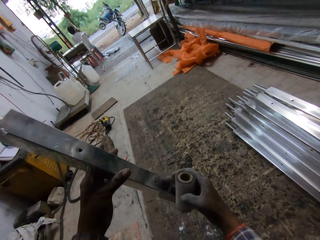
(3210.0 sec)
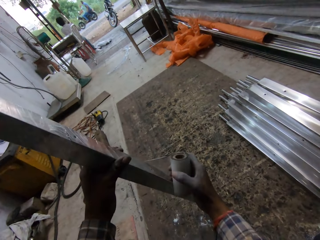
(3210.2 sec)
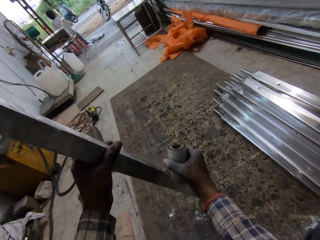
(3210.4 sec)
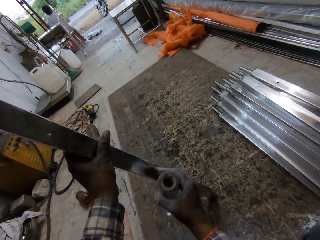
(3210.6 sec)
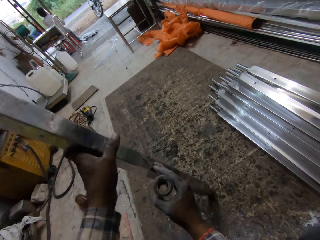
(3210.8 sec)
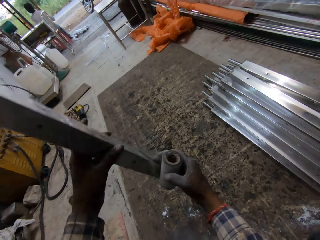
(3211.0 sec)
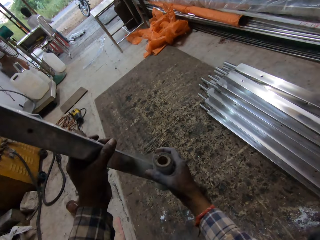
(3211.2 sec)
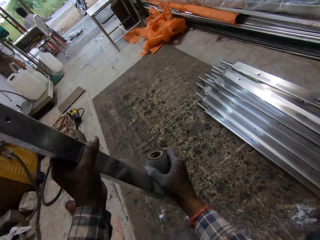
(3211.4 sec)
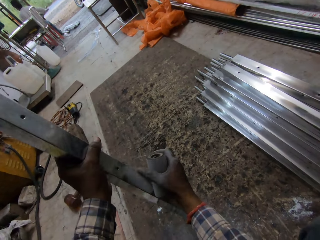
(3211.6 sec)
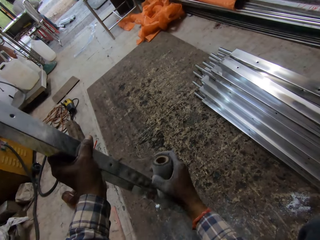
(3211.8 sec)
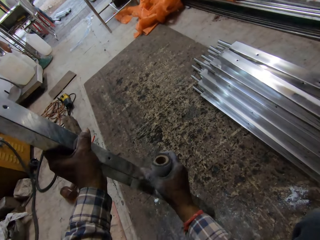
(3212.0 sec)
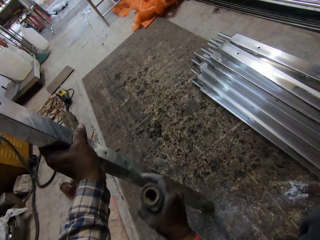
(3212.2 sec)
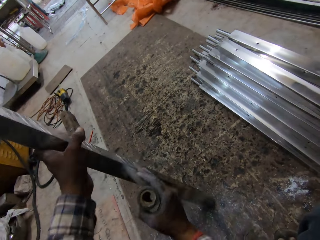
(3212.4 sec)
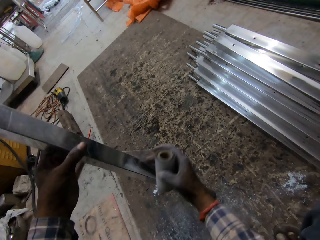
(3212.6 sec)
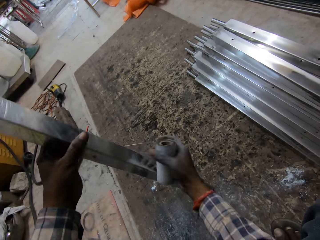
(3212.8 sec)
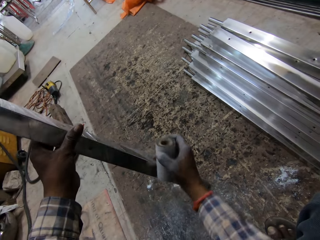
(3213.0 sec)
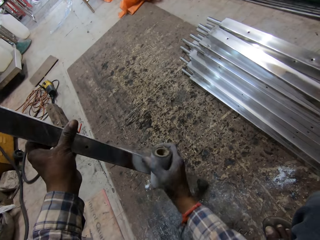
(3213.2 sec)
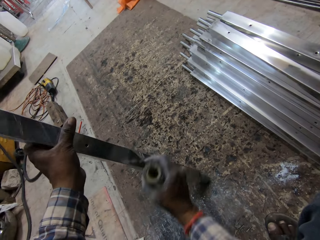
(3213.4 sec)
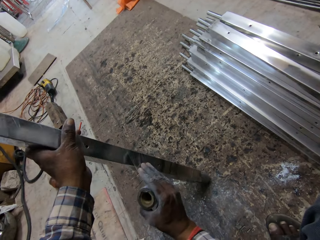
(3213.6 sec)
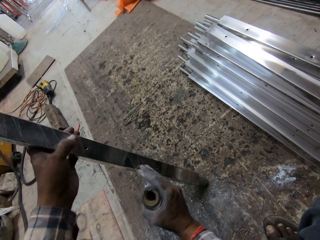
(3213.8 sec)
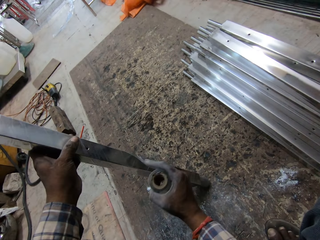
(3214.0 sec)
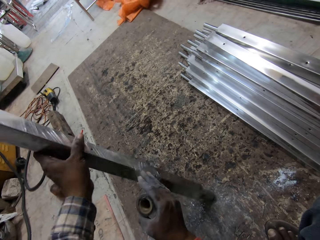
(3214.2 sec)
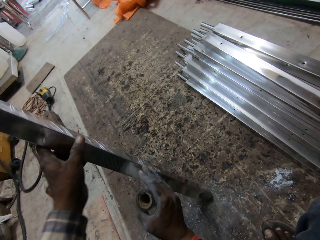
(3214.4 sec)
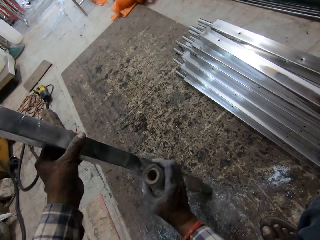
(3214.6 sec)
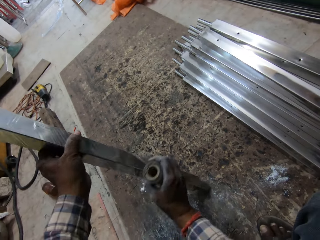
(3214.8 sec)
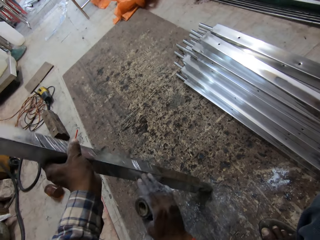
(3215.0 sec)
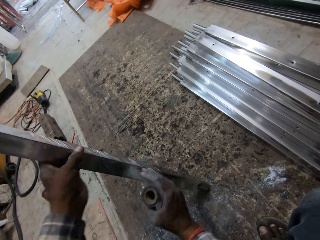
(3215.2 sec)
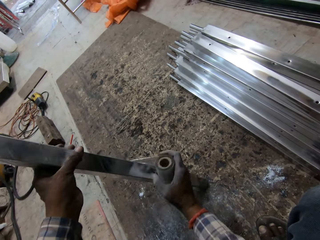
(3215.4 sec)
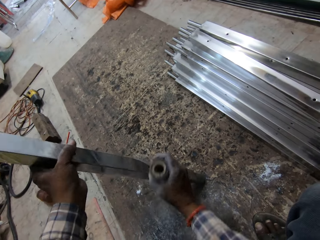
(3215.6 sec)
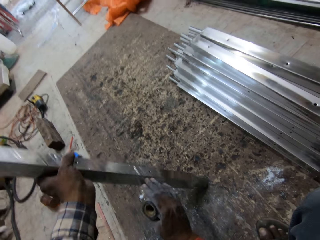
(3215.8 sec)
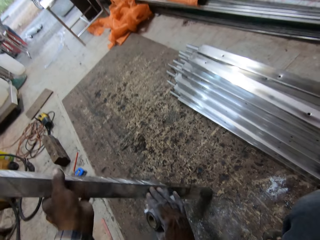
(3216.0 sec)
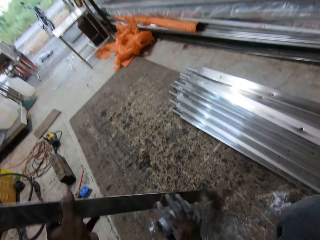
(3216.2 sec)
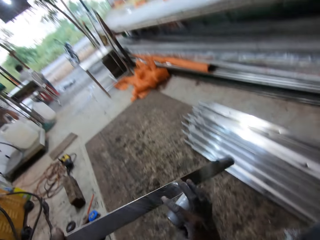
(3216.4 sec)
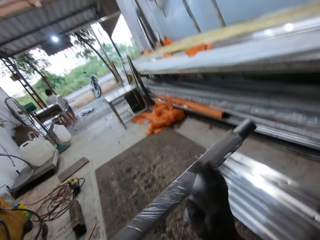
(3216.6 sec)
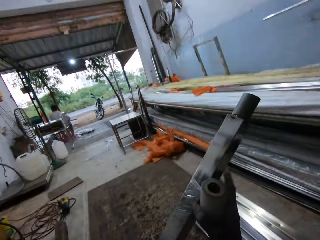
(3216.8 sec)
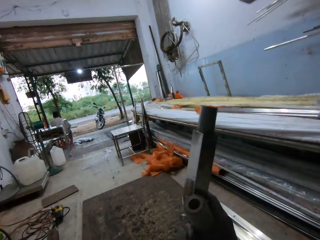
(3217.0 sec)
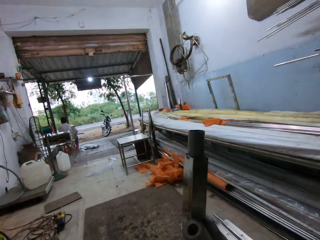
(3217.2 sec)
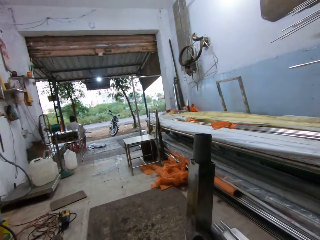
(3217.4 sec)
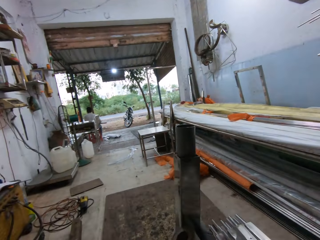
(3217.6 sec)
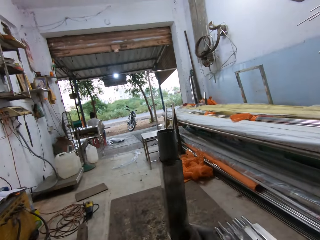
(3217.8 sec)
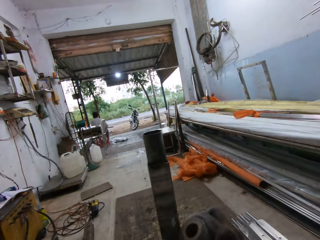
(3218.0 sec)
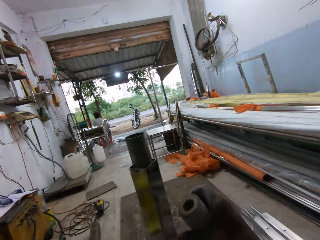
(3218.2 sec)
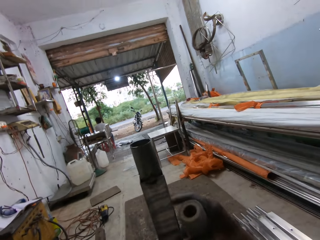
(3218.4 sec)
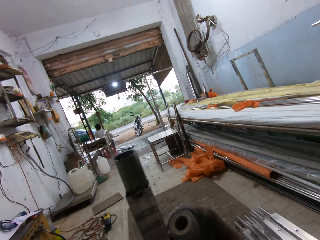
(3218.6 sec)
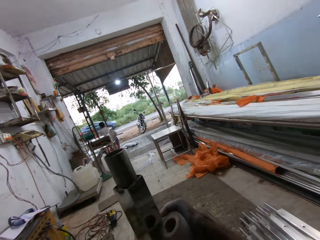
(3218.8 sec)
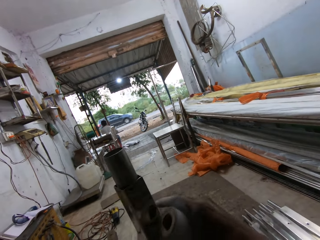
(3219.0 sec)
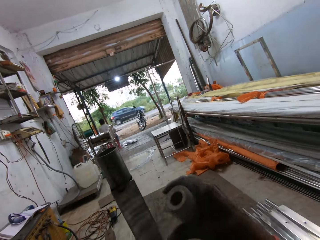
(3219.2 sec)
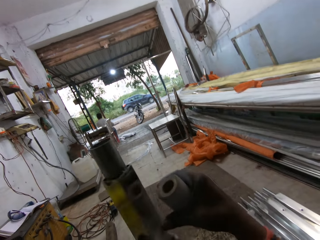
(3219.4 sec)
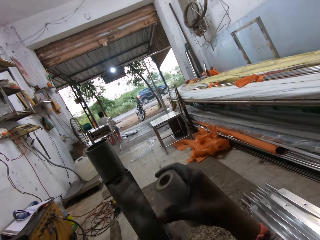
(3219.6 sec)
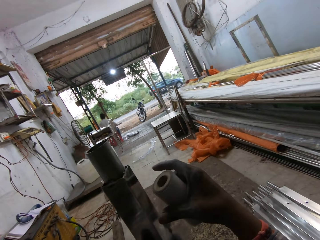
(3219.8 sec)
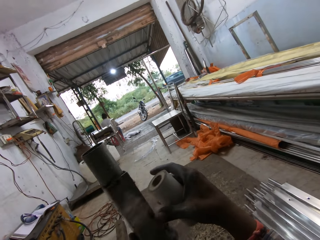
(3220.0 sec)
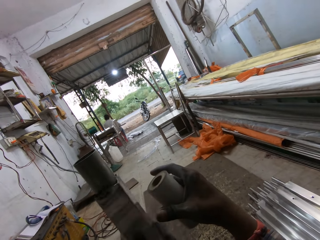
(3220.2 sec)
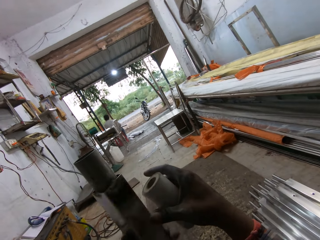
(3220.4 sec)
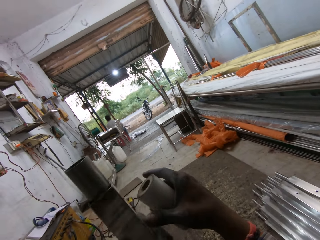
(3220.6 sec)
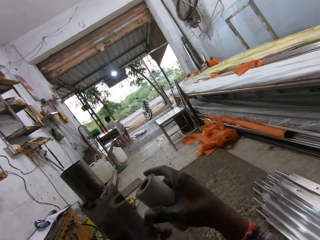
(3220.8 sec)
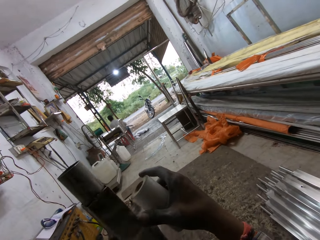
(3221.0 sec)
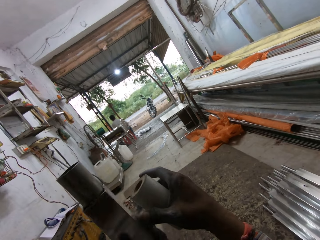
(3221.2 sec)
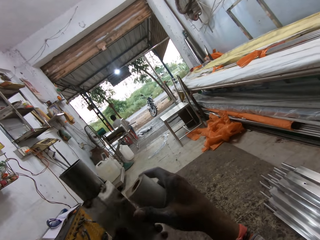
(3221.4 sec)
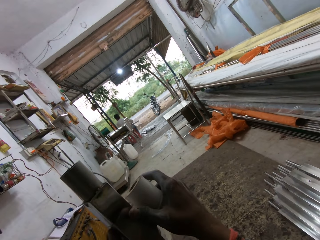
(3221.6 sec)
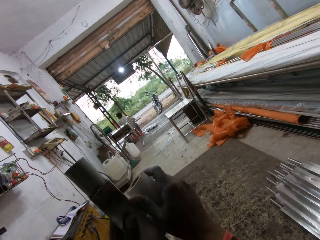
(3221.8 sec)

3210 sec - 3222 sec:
The camera wearer adjusts a metal rod on the floor. They wrap the metal rod with a piece of paper. They pick up the metal rod. They wrap the metal rod with the piece of paper.

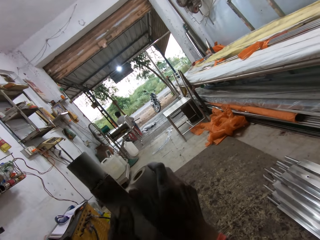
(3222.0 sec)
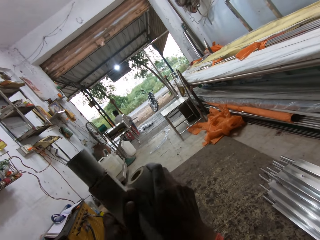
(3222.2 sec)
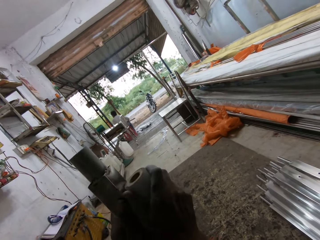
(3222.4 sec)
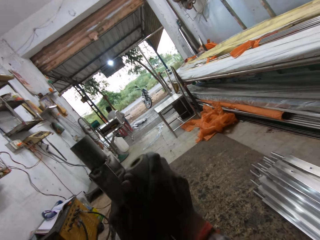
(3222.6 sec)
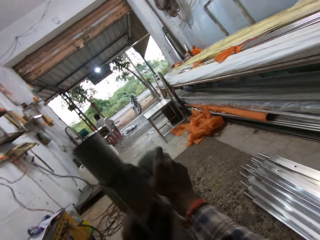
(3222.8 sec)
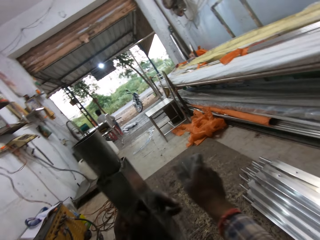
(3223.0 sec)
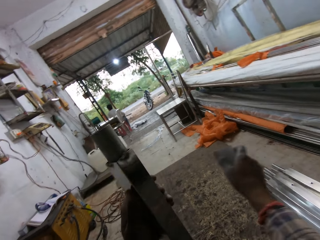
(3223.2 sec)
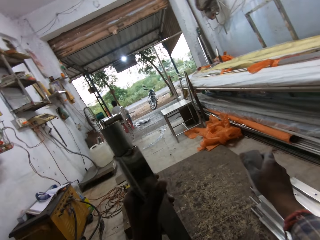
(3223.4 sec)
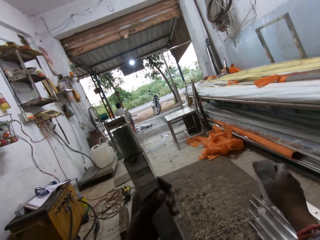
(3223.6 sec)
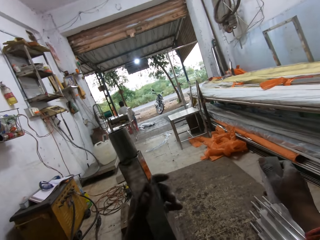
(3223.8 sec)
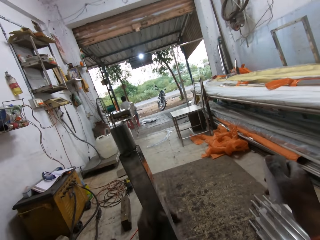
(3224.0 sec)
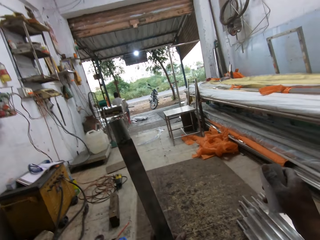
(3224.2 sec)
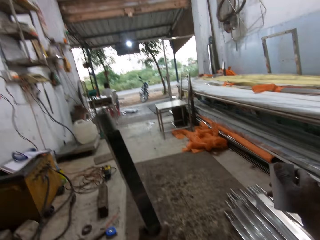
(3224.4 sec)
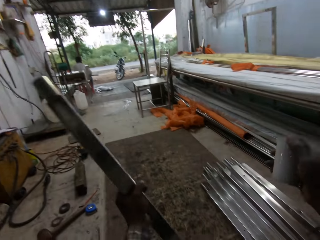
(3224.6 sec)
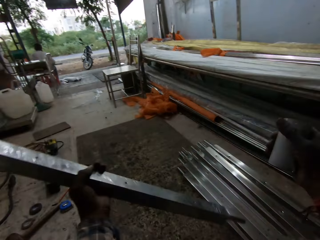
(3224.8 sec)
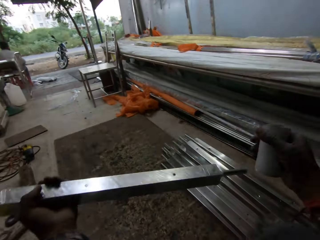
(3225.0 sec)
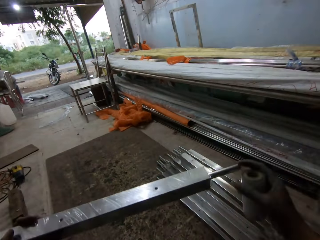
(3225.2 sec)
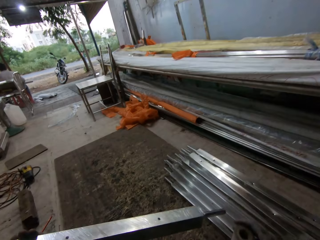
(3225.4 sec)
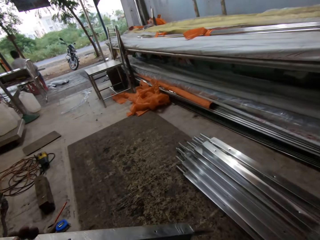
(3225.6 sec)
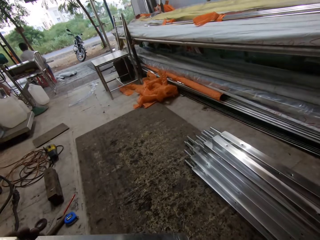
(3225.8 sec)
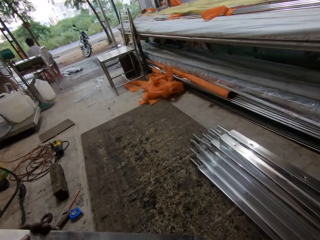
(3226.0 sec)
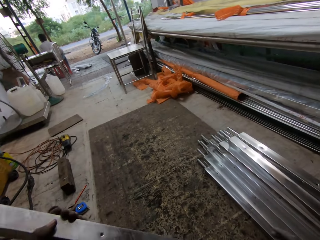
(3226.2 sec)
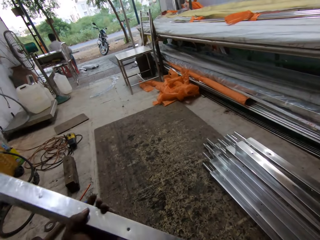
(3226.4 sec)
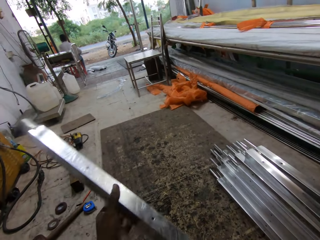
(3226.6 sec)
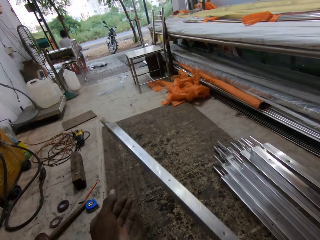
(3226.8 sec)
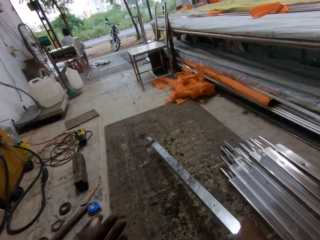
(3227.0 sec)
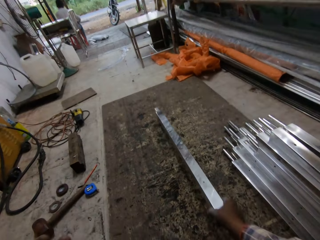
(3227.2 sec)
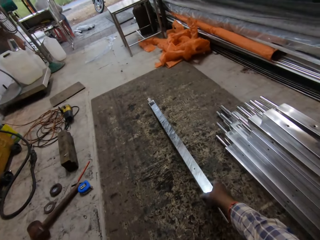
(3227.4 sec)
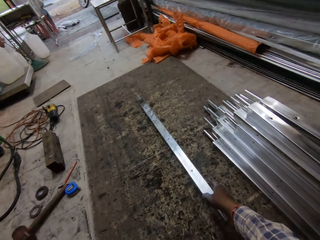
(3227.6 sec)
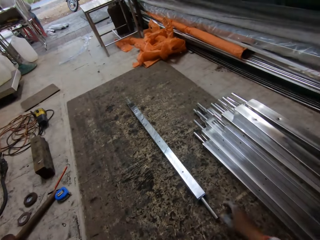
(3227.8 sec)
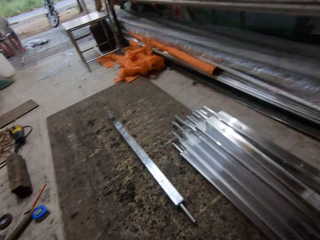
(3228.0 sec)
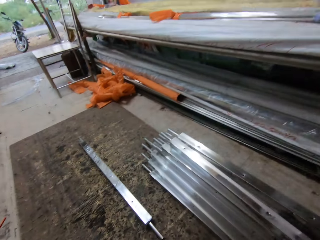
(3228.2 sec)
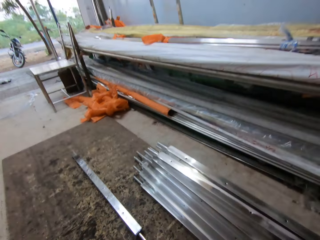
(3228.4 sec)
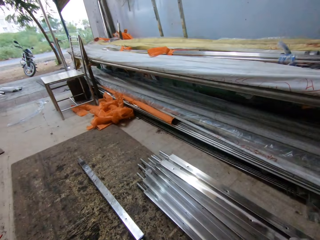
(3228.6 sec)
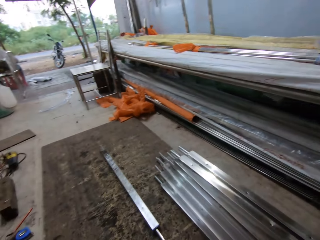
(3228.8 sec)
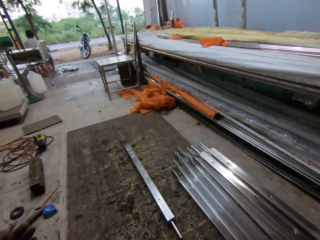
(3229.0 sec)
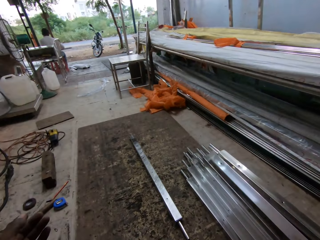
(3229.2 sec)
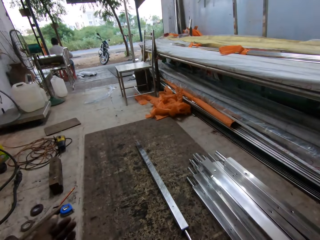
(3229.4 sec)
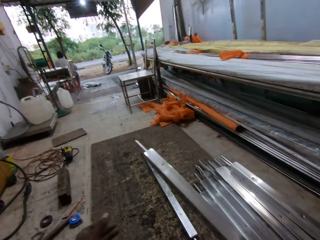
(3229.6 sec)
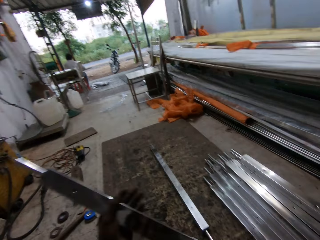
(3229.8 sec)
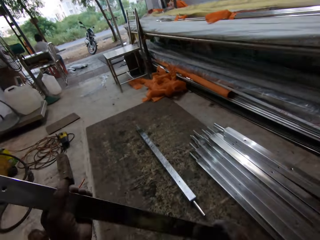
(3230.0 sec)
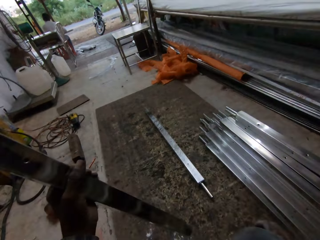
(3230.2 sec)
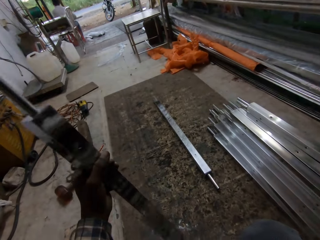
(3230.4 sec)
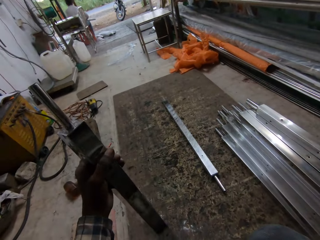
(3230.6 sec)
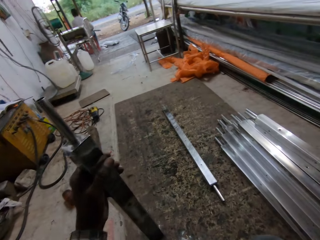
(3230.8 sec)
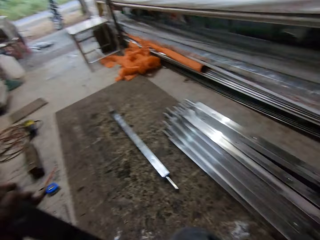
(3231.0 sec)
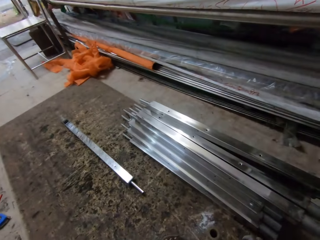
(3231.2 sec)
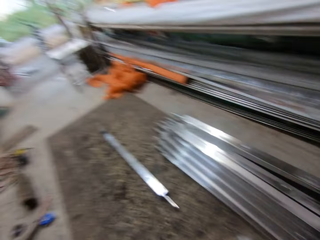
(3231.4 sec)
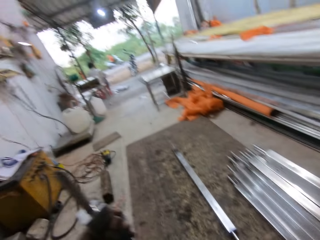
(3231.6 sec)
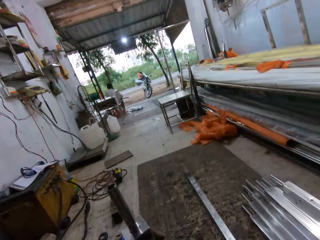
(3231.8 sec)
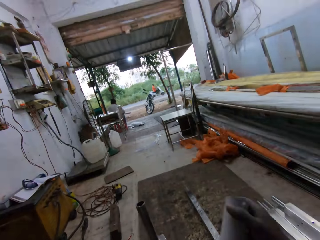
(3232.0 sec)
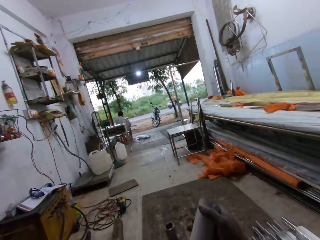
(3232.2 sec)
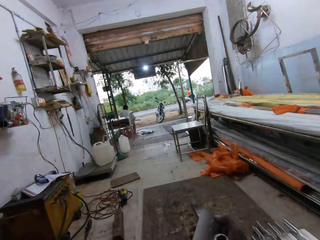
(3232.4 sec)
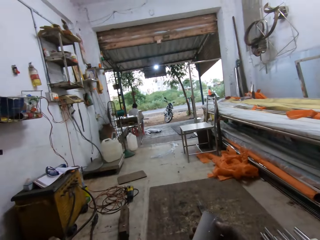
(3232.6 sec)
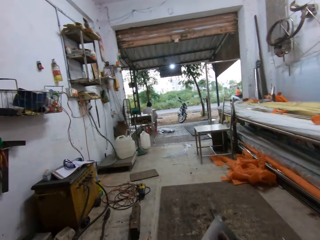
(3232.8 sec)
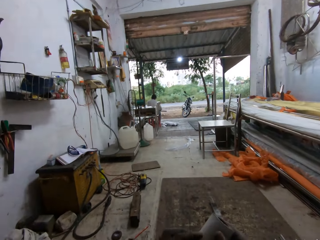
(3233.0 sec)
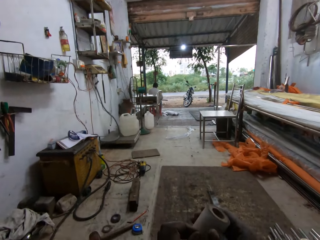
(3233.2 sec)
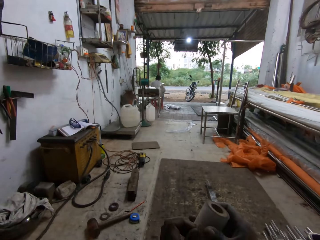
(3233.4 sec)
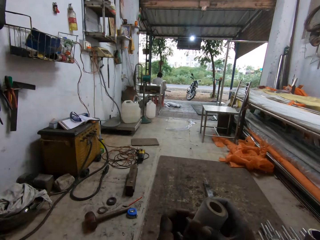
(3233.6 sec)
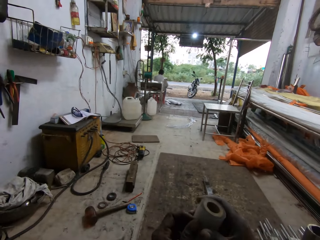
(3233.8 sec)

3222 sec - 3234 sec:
The camera wearer cuts a piece of paper. He adjusts a metal rod on the floor. He drops the iron rod with his right hand on the floor. He picks up the iron rod with his right hand. He passes the iron rod from his right hand to his left hand. He looks around a garage.
